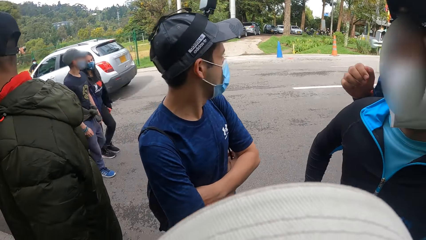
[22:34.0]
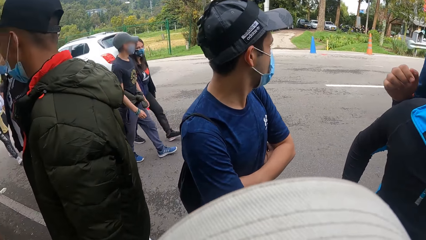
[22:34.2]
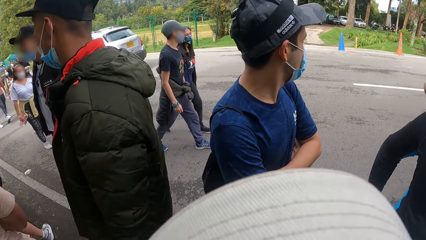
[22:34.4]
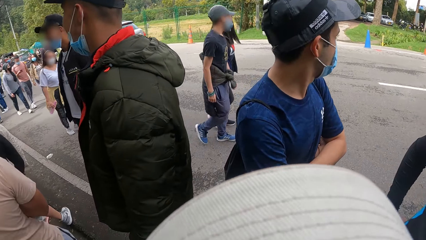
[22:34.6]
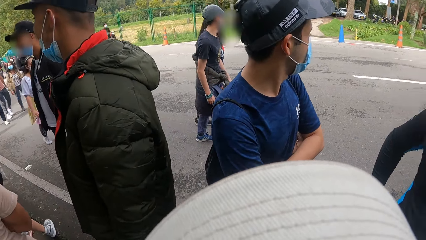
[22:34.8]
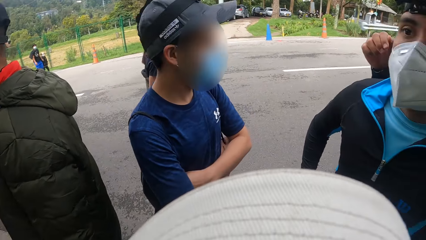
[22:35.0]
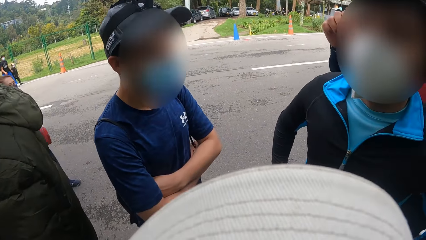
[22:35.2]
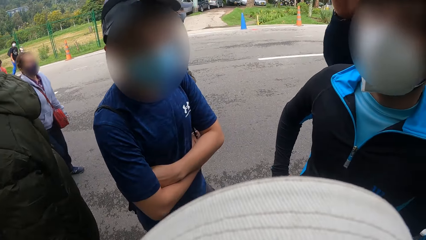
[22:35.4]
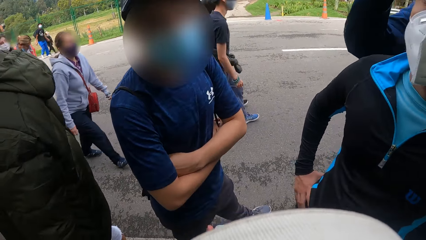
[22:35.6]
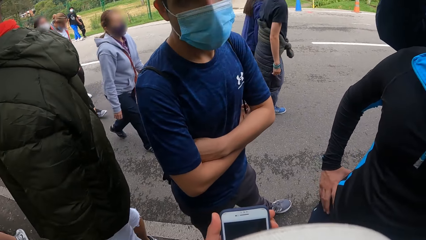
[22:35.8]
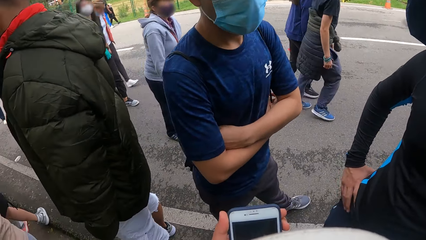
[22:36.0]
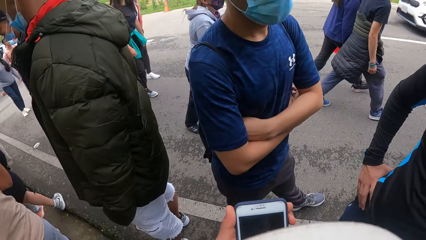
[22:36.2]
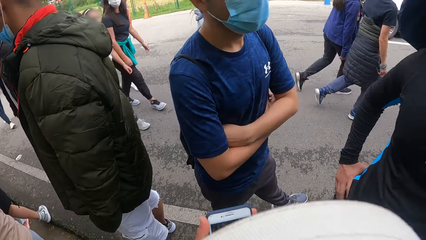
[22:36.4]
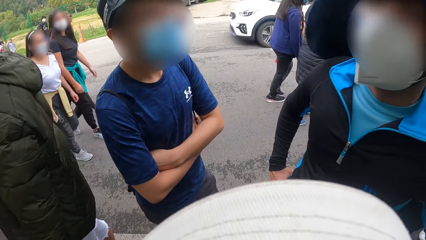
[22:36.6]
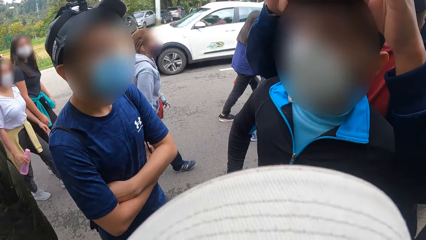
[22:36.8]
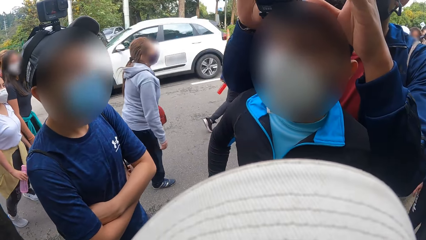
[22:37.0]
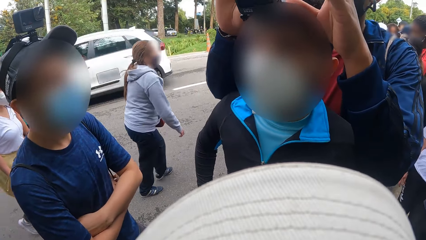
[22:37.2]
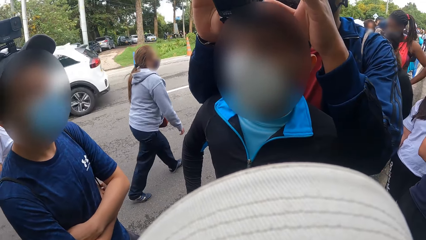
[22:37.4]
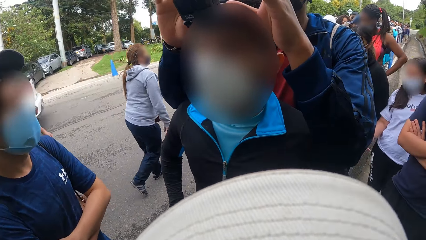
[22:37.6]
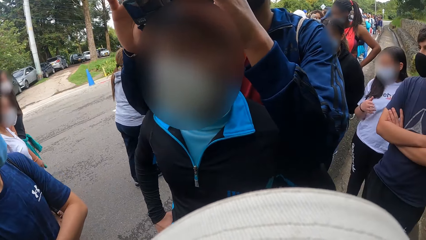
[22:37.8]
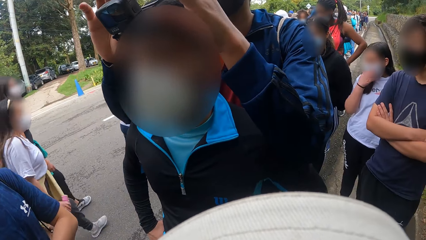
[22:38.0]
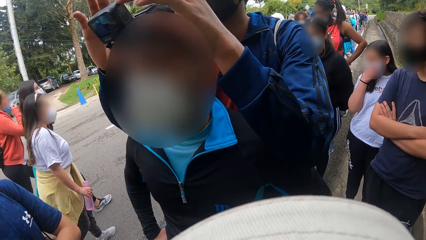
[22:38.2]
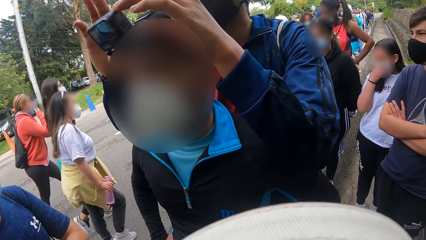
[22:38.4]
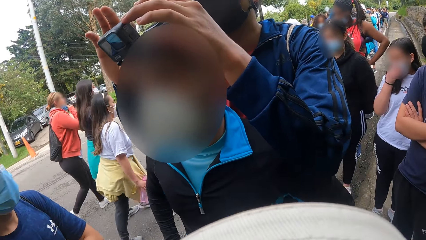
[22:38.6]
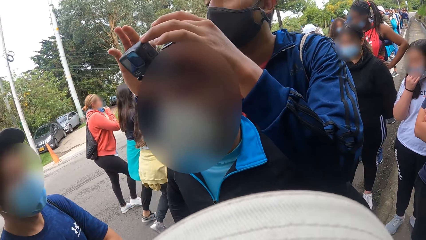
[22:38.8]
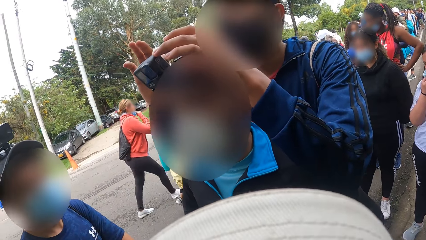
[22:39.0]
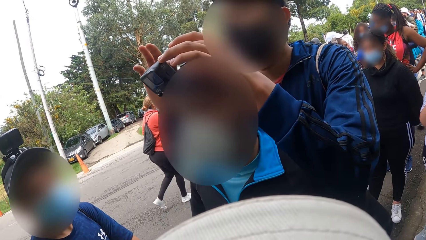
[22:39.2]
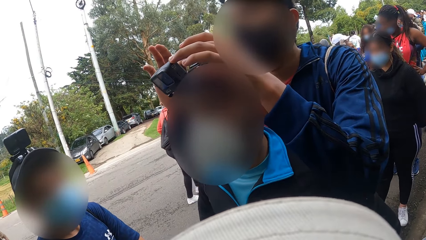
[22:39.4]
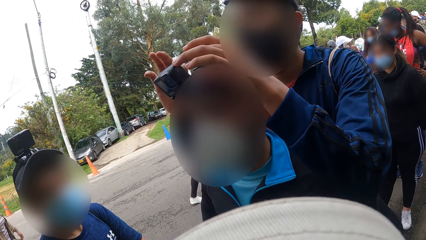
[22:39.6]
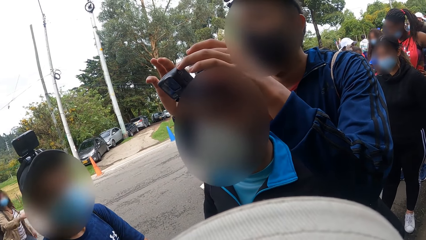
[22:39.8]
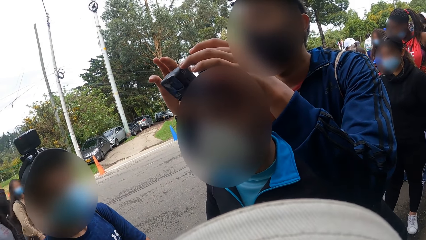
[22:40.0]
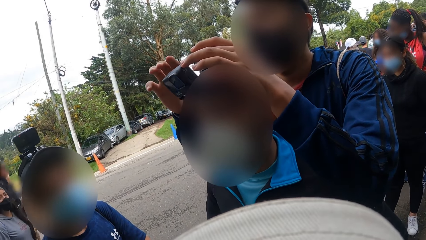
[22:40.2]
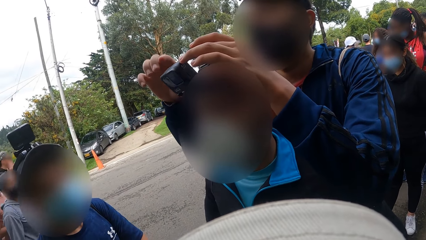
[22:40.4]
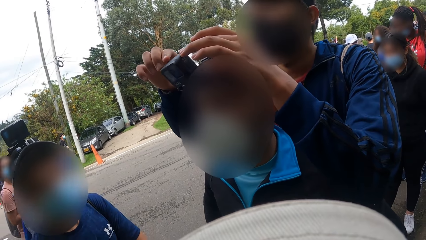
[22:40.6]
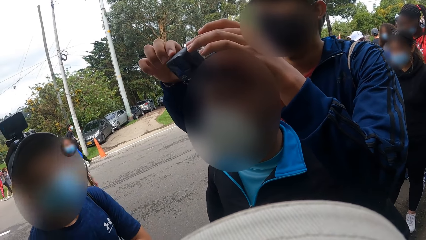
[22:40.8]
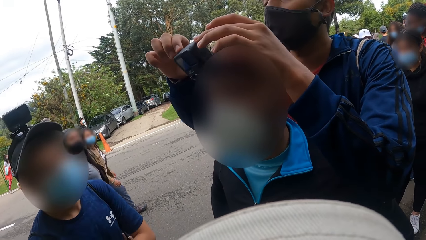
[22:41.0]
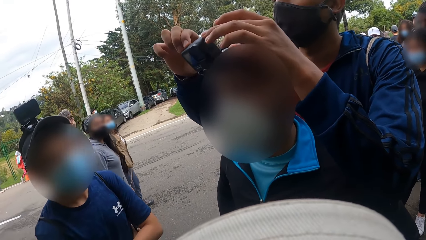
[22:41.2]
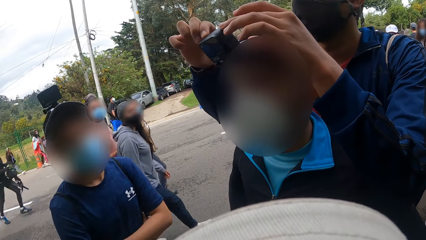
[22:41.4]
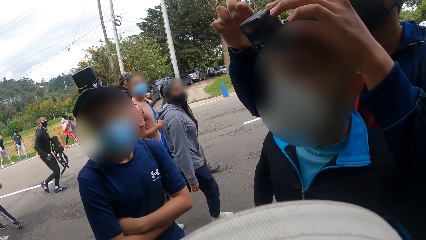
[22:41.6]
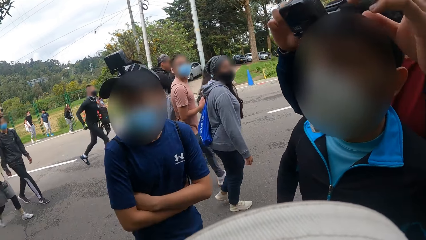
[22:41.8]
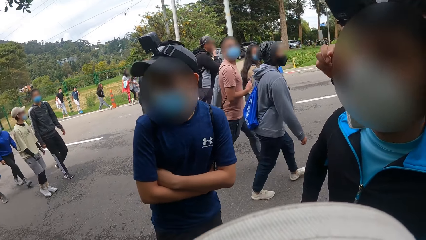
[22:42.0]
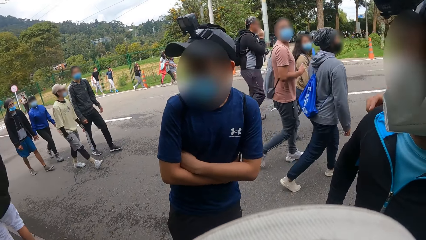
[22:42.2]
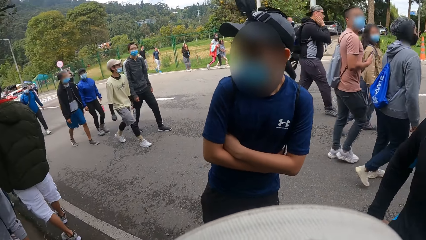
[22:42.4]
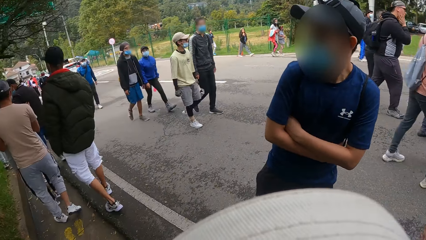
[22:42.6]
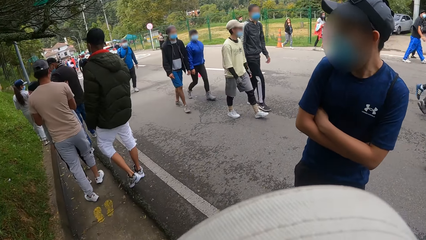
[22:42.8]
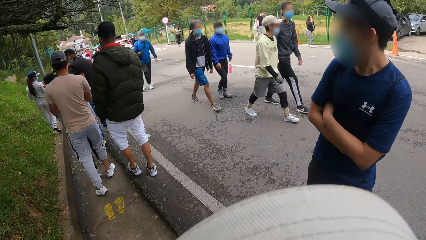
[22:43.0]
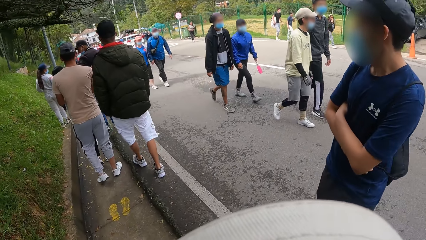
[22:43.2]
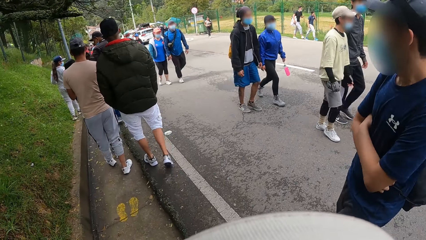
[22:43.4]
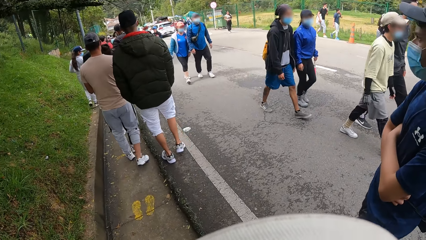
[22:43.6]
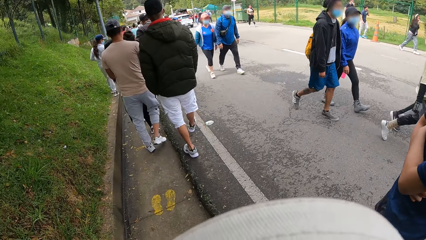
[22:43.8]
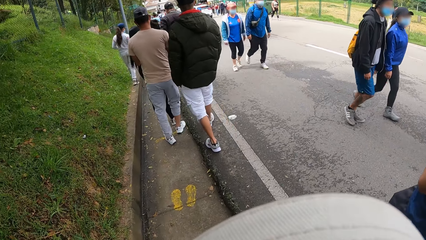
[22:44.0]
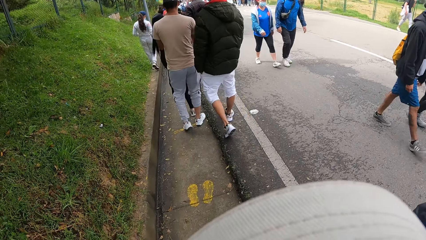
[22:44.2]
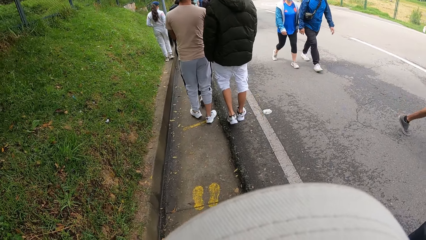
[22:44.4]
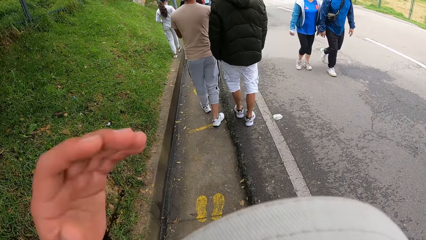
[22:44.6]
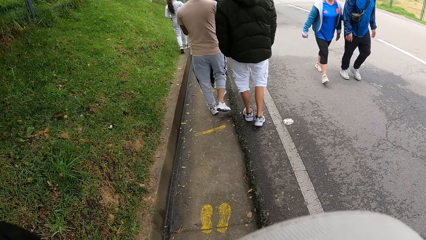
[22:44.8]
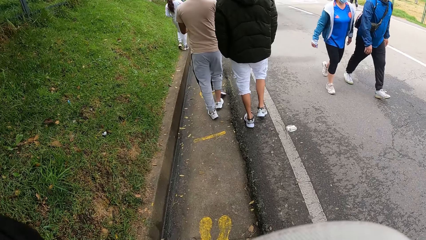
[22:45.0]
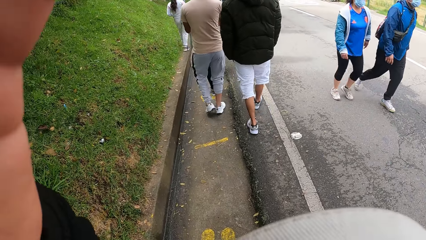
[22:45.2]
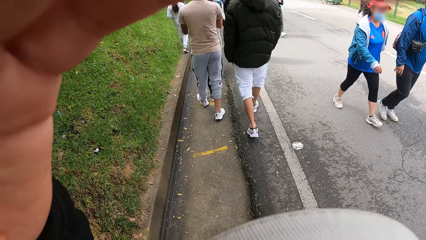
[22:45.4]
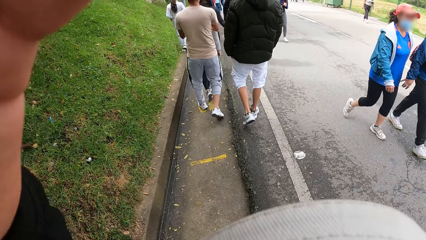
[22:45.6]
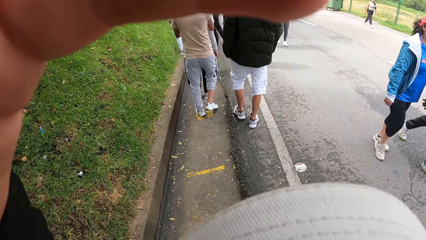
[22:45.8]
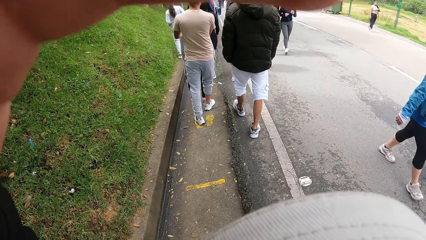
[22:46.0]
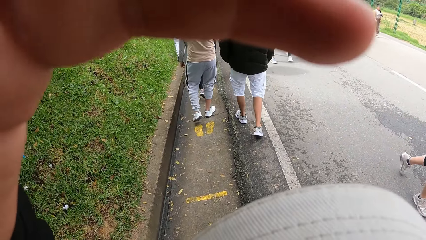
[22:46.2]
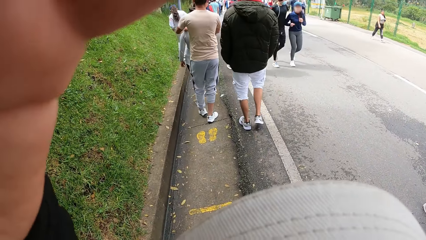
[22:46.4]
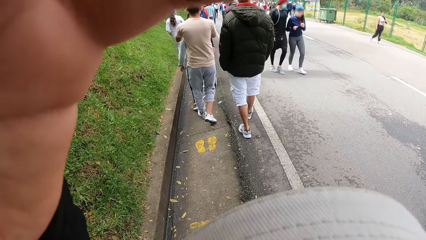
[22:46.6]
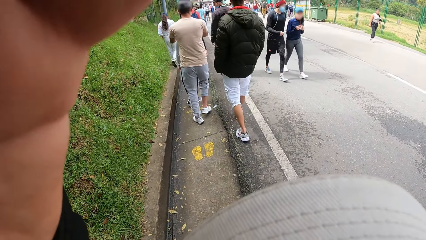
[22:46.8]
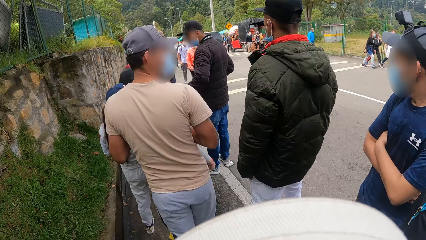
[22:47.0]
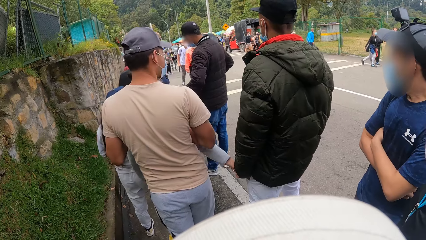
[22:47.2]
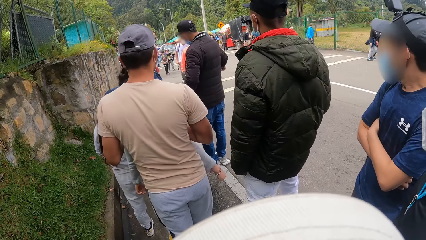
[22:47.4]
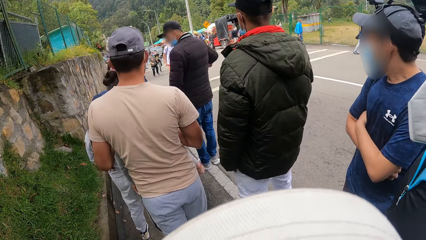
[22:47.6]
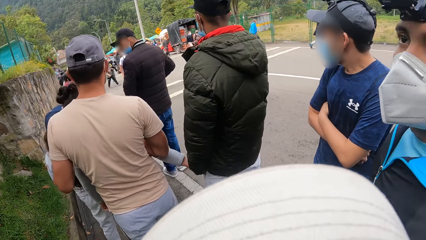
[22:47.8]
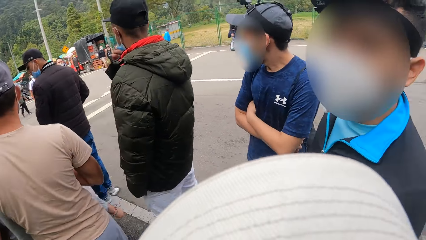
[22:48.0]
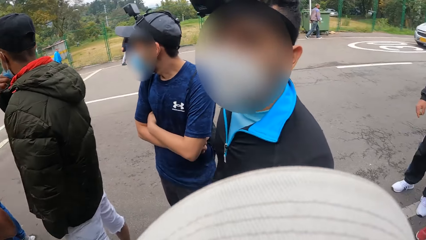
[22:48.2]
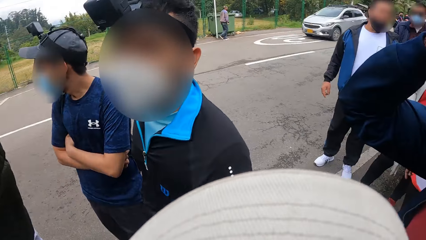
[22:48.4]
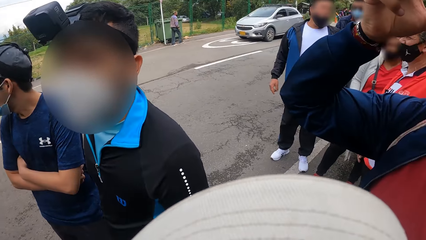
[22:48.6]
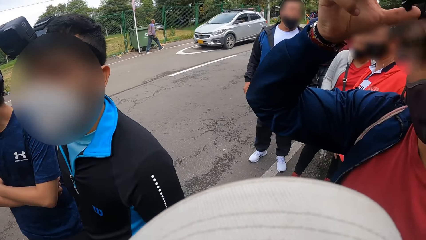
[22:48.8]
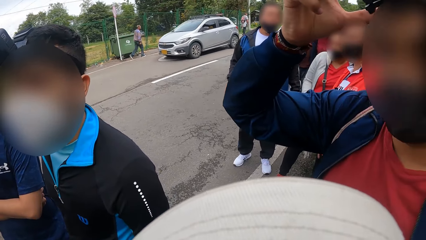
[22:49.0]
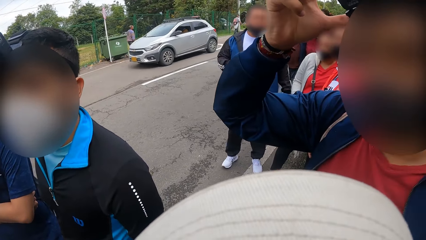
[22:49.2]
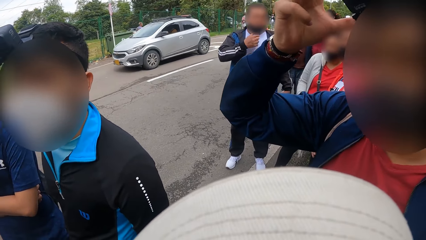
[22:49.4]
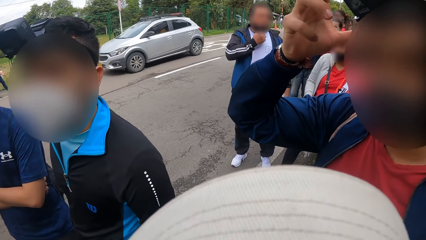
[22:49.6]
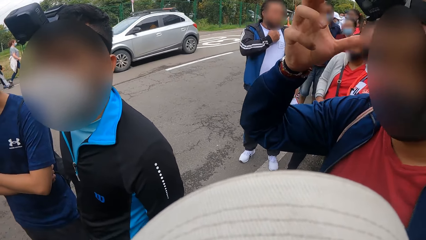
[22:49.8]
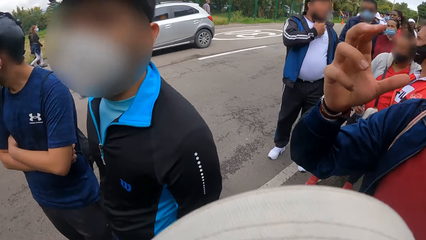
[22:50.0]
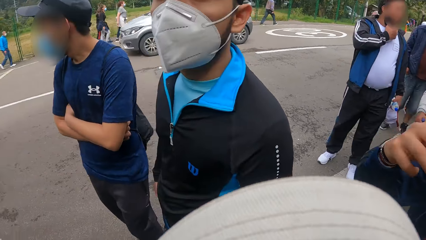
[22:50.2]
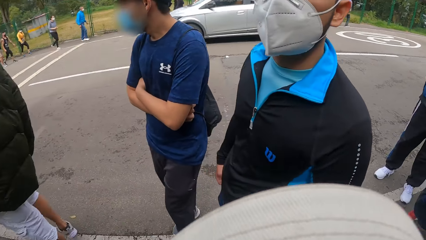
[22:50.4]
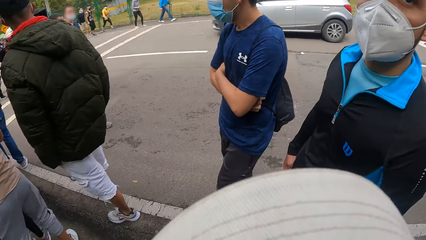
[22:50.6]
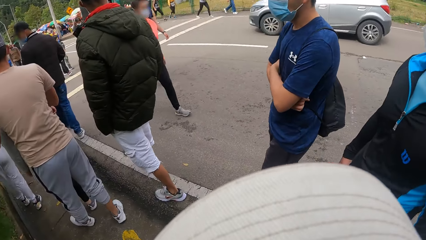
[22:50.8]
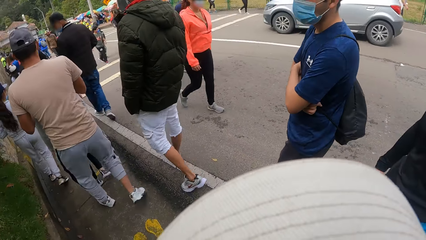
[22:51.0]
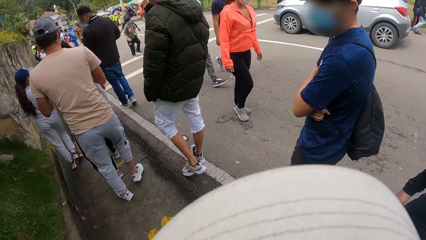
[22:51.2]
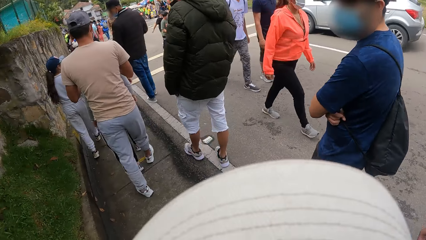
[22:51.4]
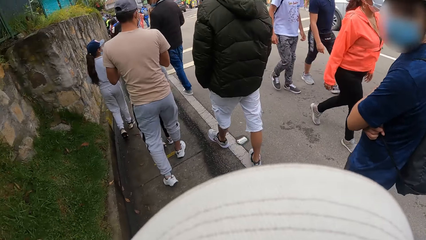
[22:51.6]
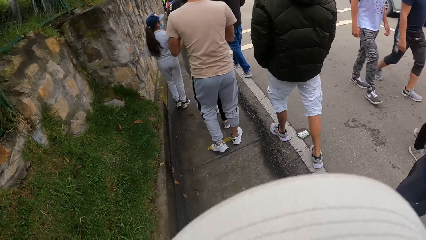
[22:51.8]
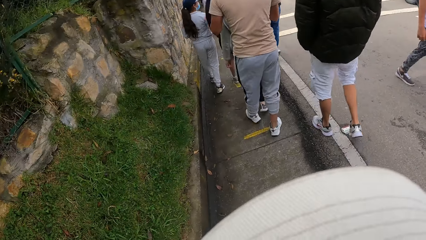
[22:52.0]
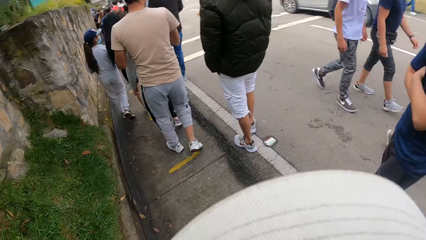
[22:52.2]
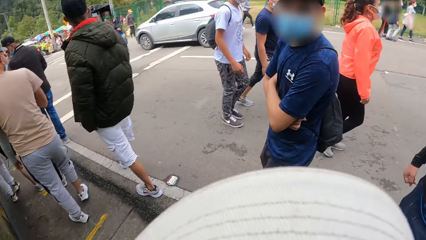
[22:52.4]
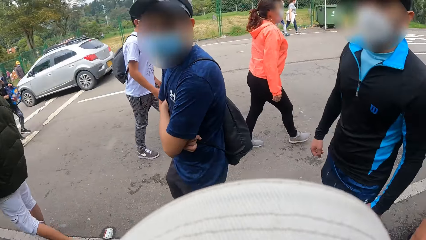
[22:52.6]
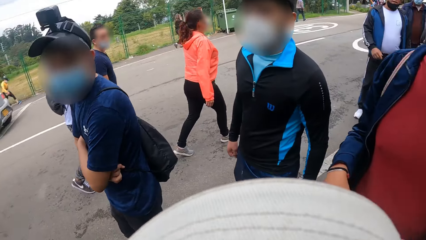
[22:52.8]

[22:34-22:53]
The camera wearer holds the phone with her left hand. She walks on the road. She looks around. A man adjusts a camera with his right hand. Another man walks down the road.
